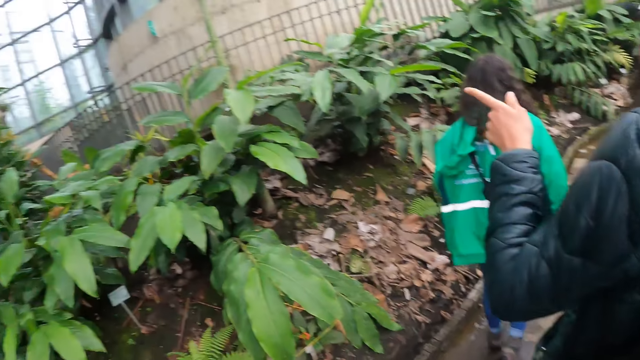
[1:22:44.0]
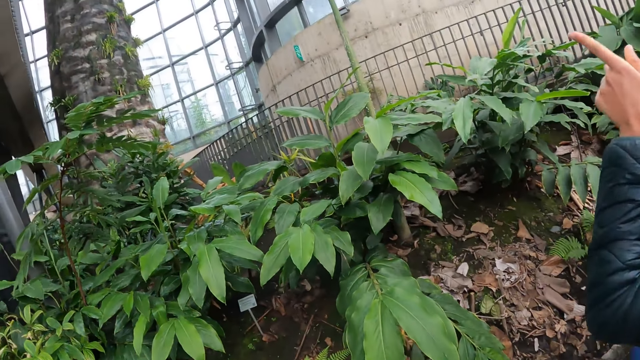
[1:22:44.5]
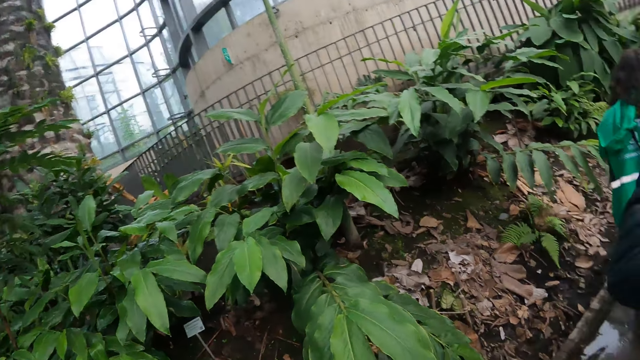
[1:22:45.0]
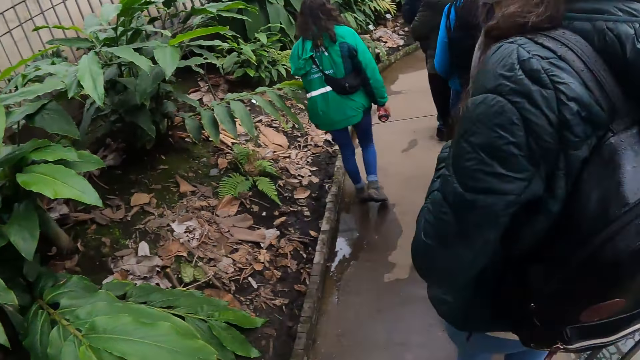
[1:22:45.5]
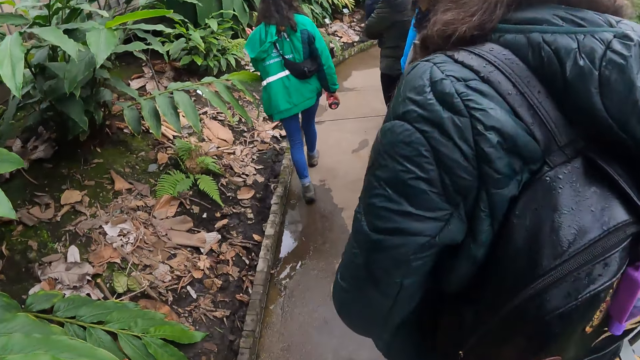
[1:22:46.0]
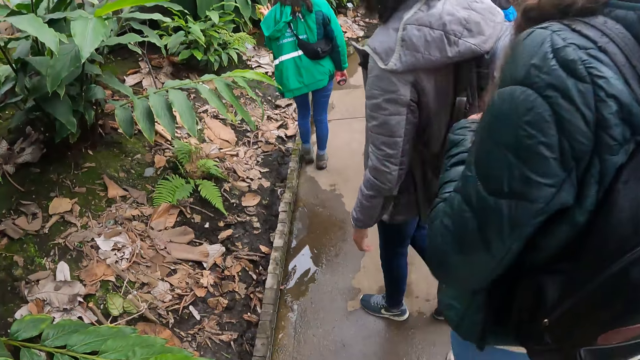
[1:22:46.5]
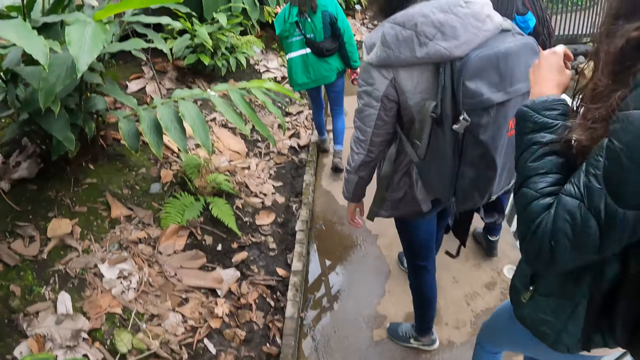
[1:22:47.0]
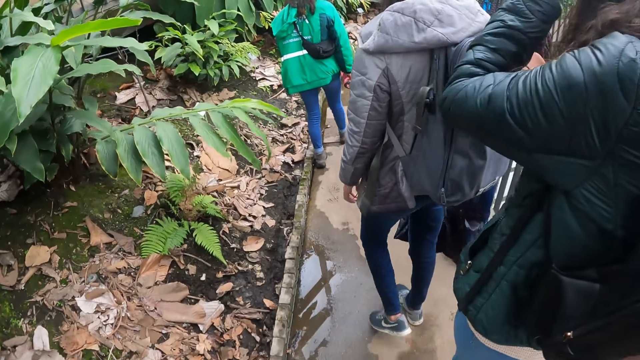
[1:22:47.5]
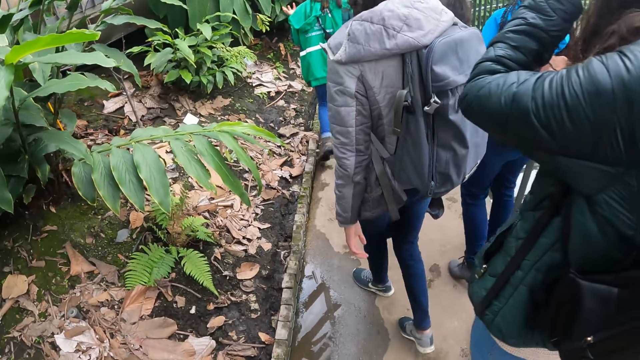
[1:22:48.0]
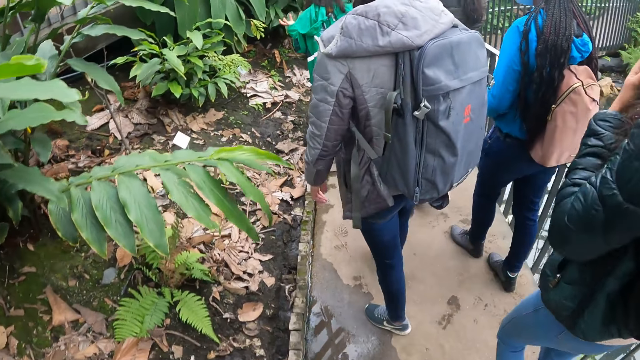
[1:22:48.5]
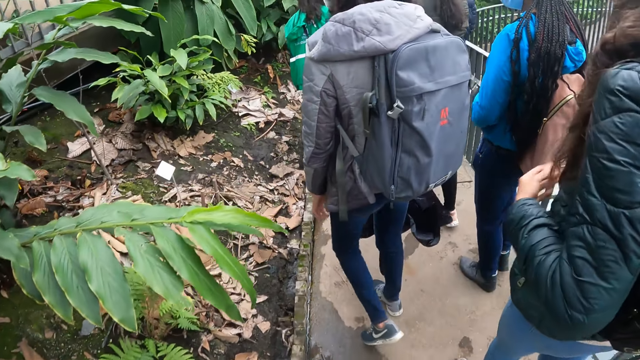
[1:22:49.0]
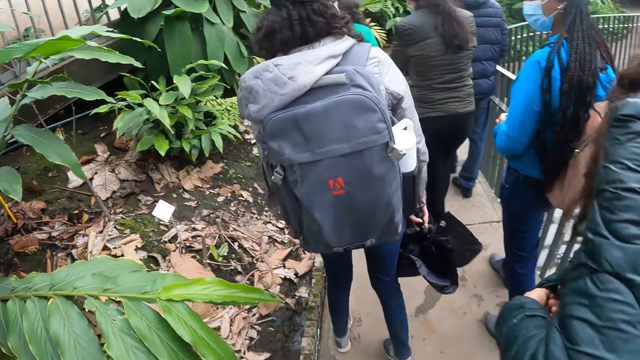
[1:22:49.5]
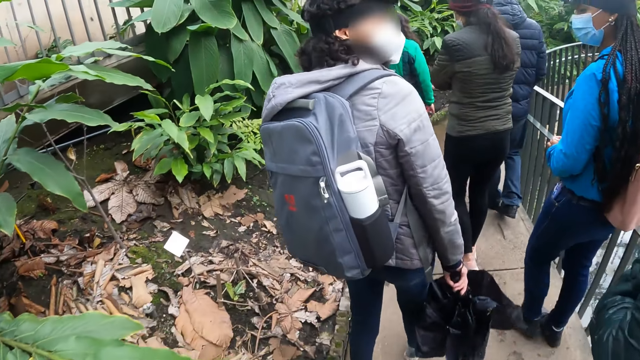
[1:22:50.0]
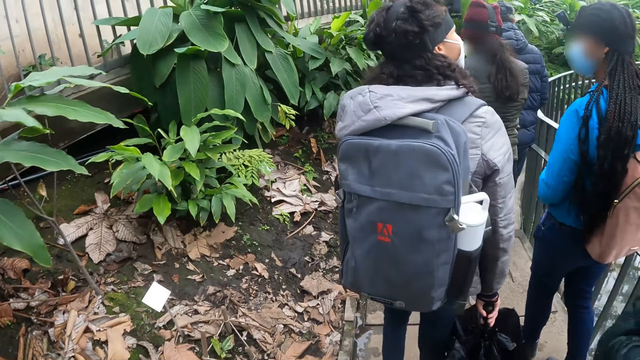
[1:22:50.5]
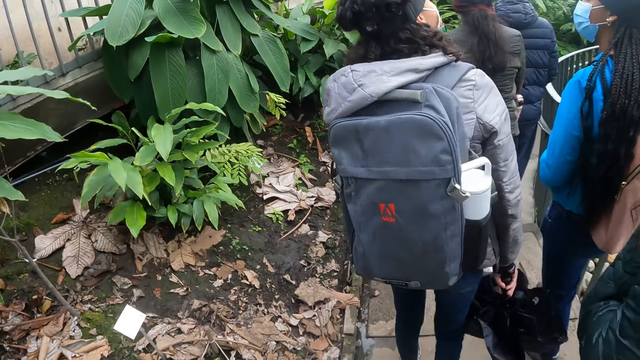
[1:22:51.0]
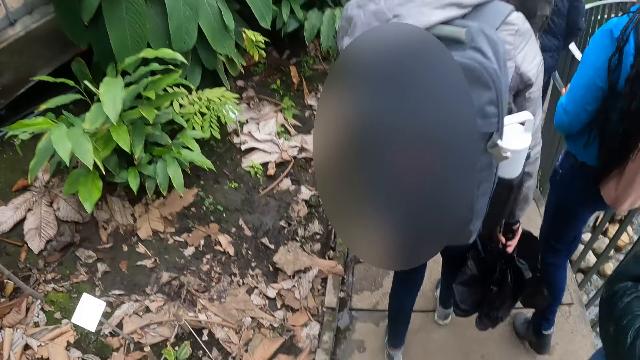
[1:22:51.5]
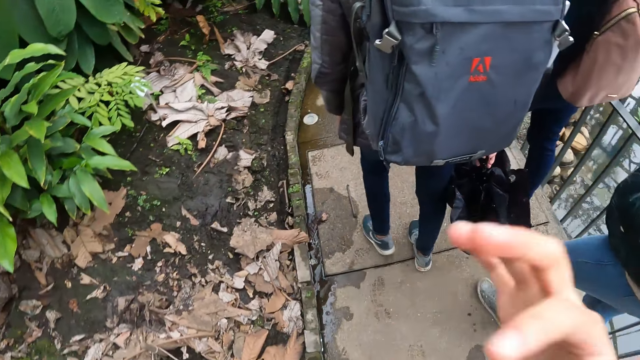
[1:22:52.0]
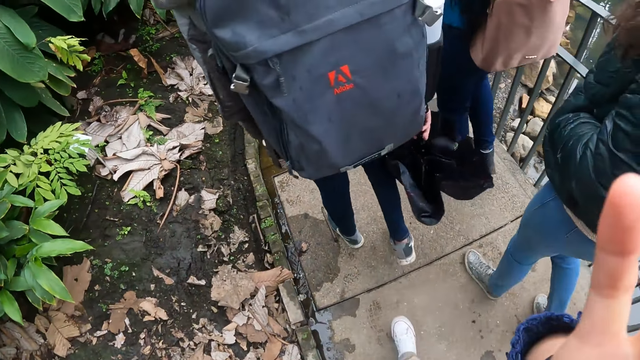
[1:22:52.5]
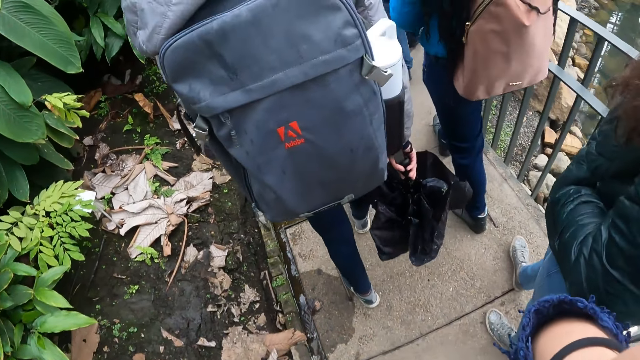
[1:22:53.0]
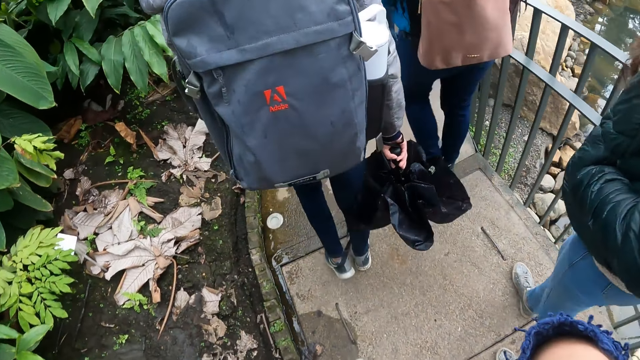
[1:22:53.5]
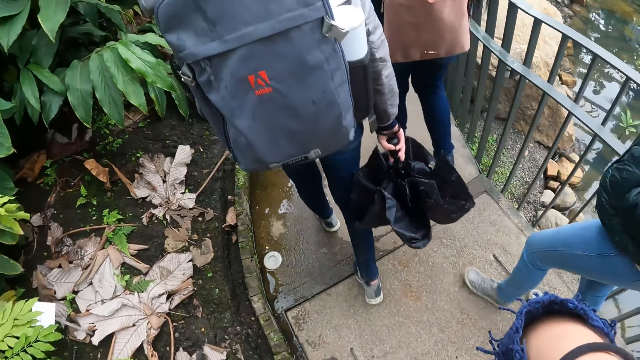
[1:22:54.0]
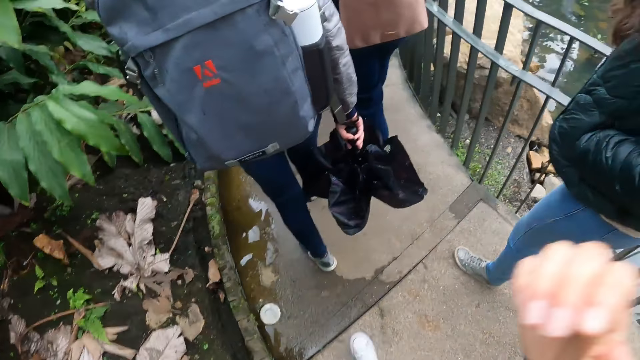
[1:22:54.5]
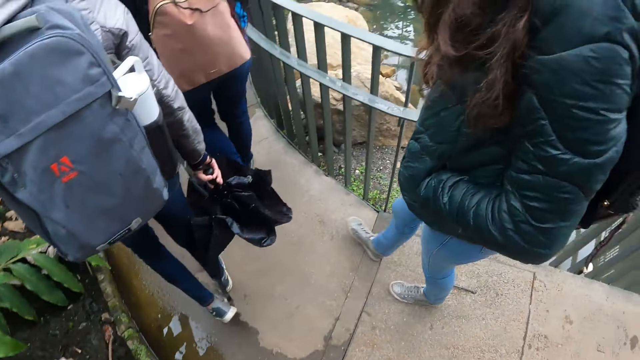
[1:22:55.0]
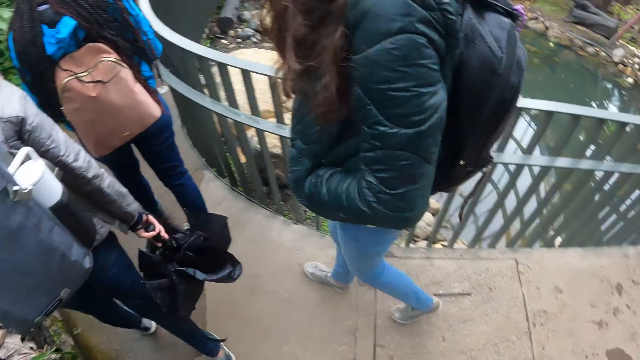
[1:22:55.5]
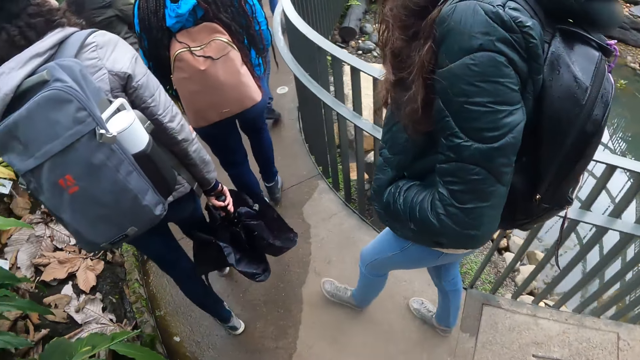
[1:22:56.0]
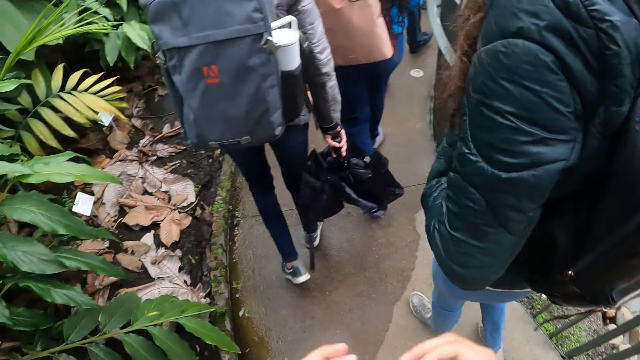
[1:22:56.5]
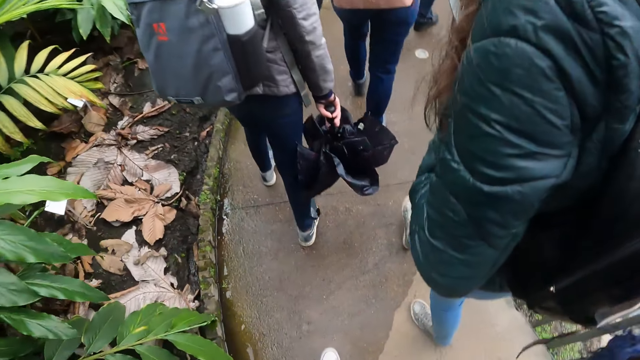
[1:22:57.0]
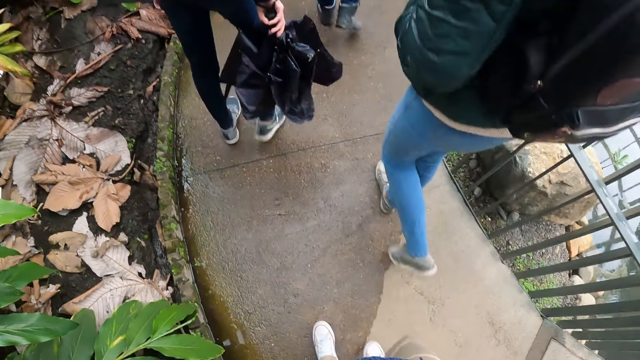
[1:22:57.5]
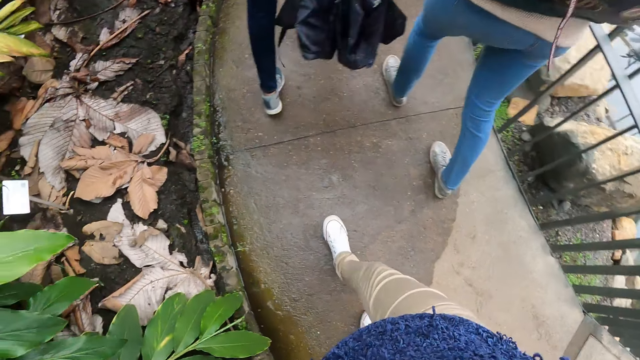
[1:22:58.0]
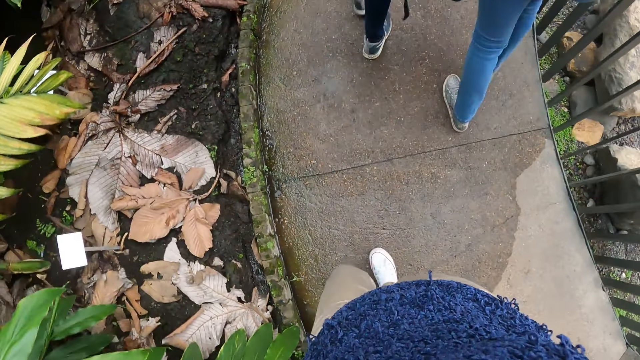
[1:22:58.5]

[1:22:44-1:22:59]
The woman points her left index finger at a tree. She touches her hair with her left hand. The camera wearer walks. The woman puts her left hand inside her jacket pocket. The camera wearer touches a camera on their head with their right hand. They raise their hand. They drop their hand. They touch their face with their right hand. They raise their hand.

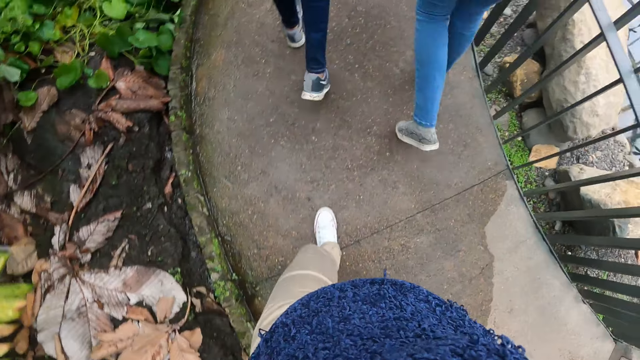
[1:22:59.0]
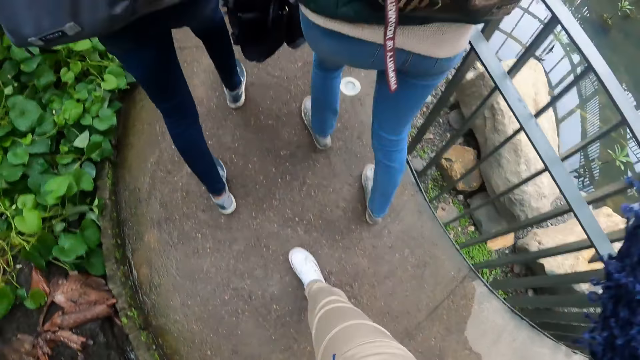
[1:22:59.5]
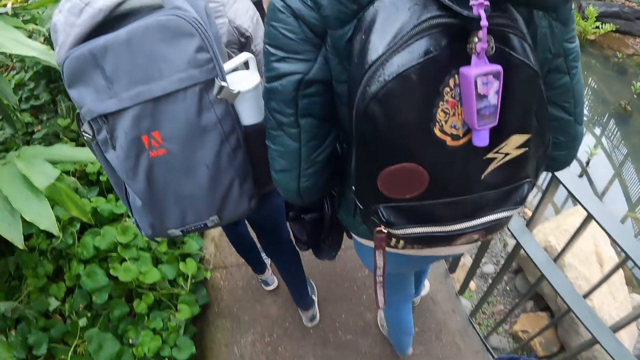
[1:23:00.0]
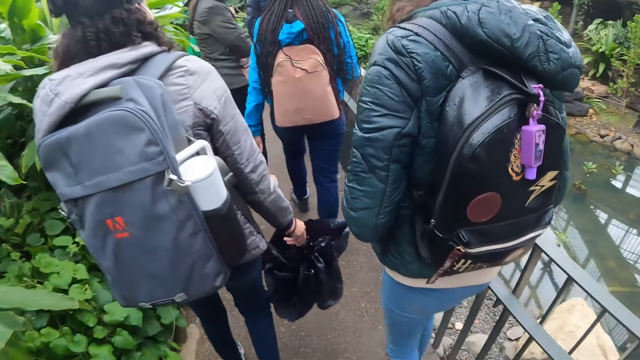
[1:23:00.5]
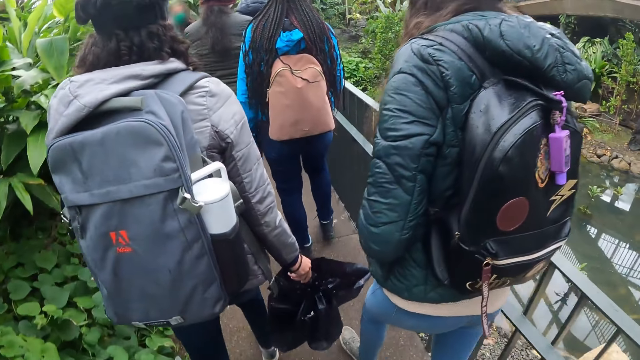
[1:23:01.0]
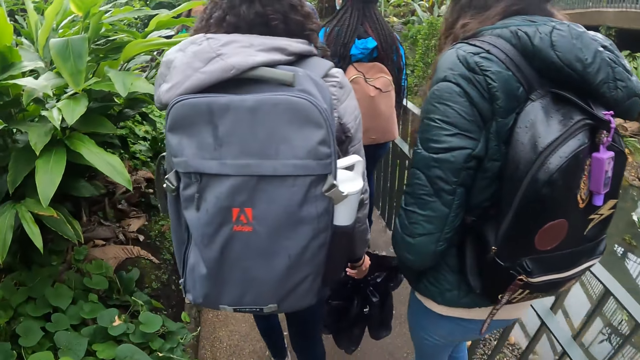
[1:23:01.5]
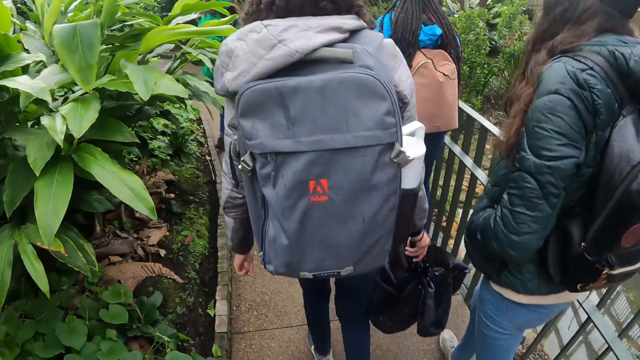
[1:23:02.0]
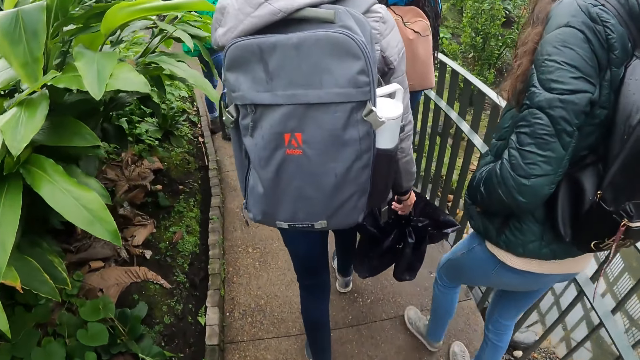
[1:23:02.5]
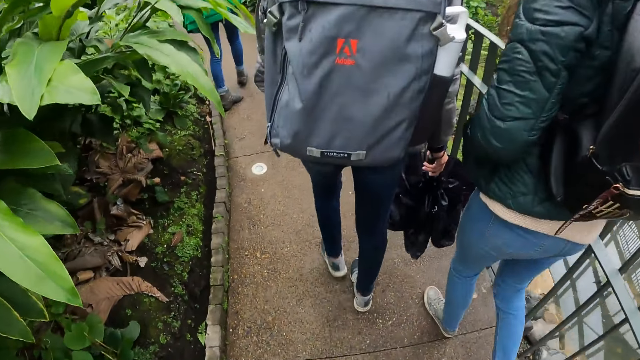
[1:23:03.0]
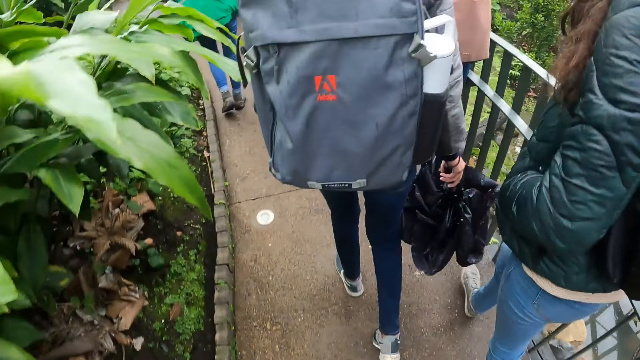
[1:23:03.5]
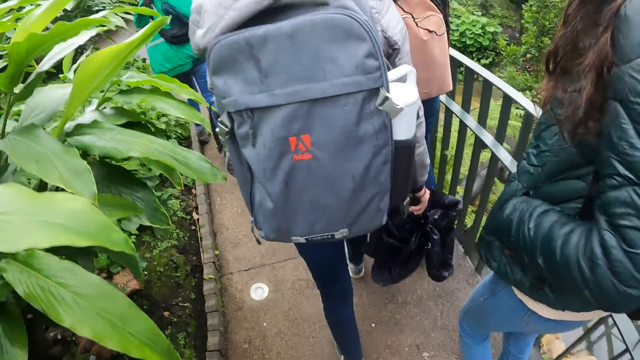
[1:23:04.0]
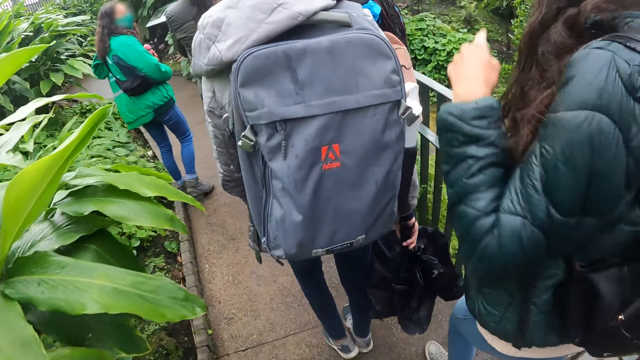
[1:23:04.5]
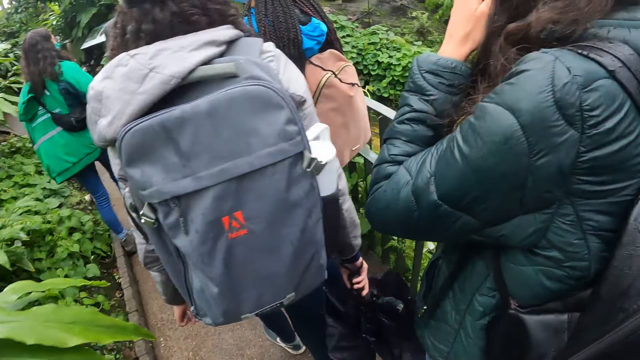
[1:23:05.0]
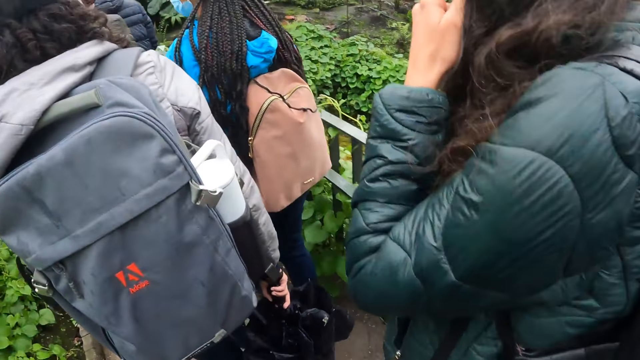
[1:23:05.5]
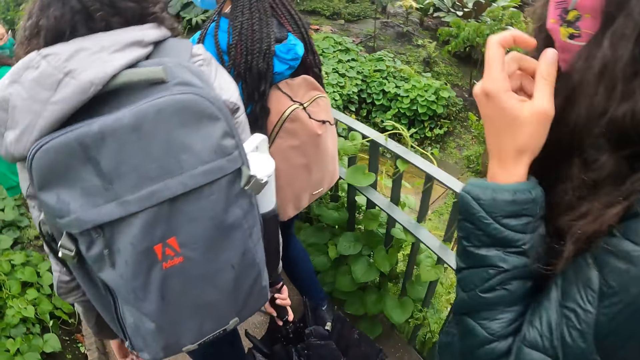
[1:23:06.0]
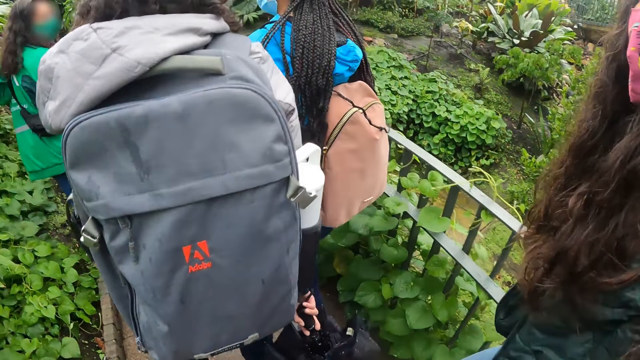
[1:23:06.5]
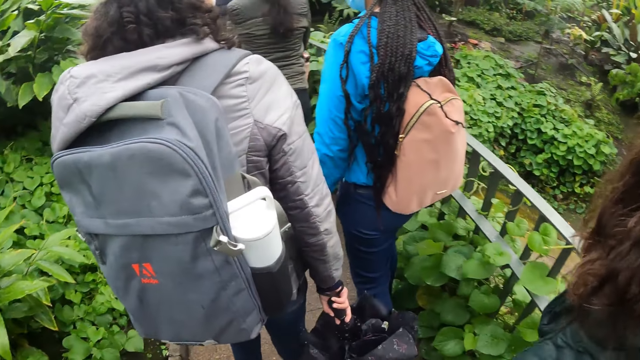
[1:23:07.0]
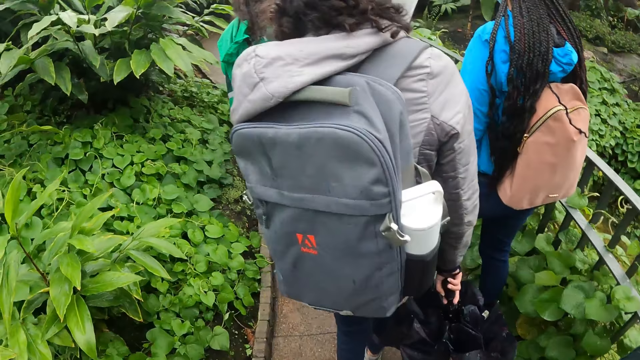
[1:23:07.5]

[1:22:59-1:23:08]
The camera wearer drops her hand. She walks. A woman touches her hair with her left hand.
